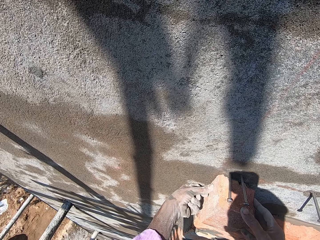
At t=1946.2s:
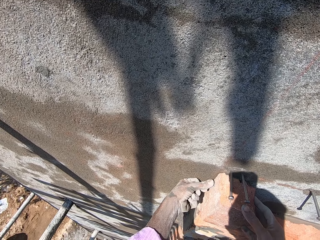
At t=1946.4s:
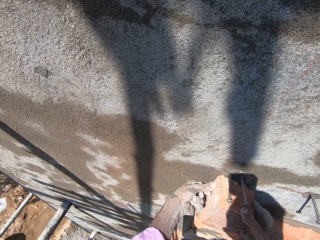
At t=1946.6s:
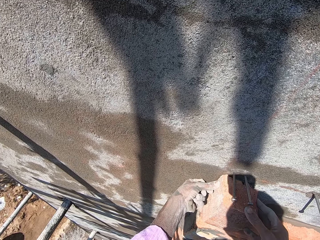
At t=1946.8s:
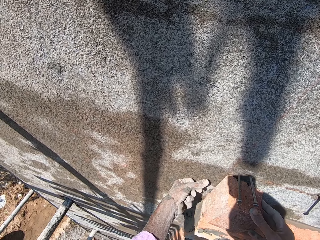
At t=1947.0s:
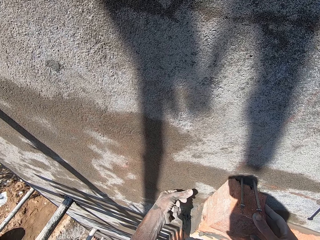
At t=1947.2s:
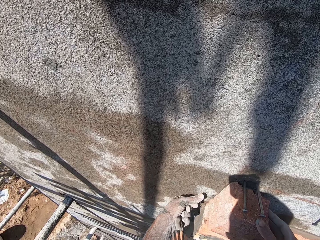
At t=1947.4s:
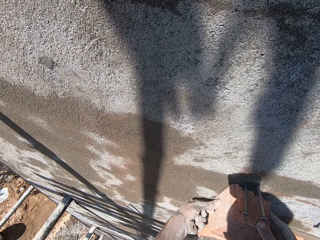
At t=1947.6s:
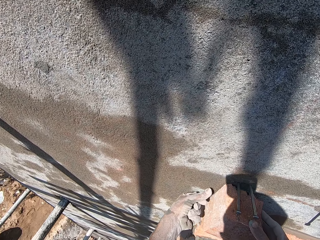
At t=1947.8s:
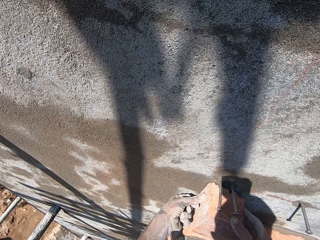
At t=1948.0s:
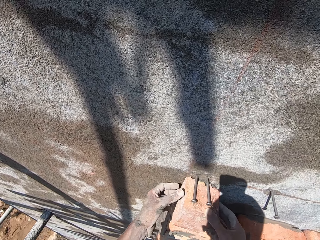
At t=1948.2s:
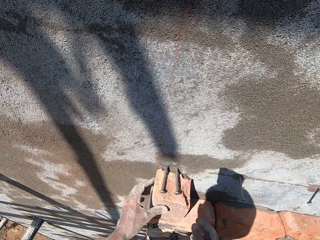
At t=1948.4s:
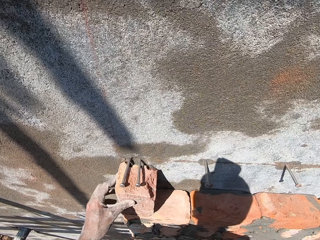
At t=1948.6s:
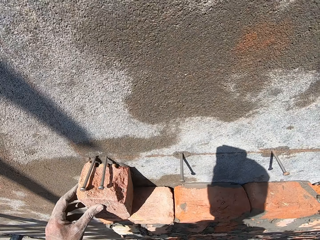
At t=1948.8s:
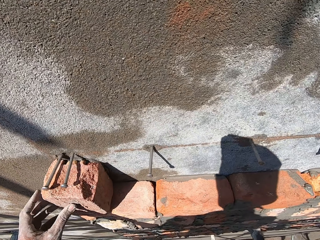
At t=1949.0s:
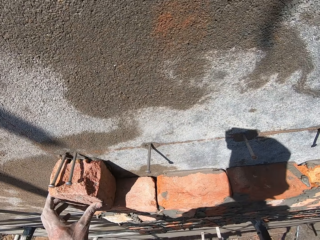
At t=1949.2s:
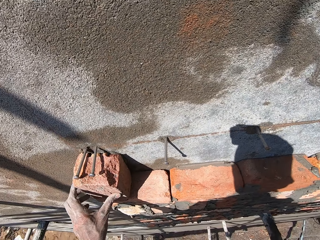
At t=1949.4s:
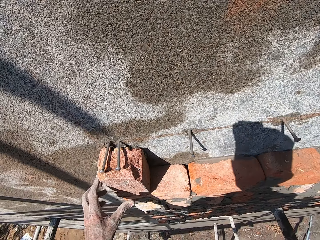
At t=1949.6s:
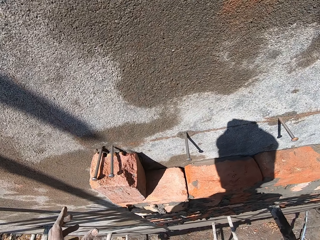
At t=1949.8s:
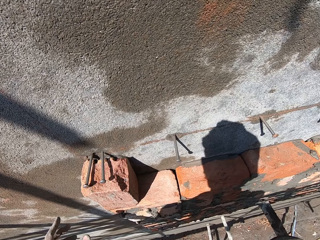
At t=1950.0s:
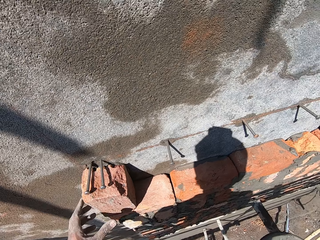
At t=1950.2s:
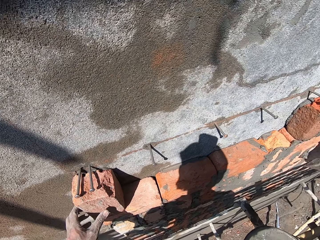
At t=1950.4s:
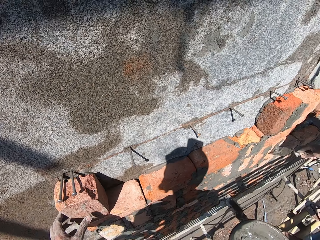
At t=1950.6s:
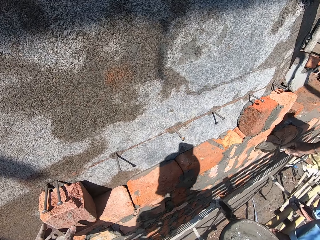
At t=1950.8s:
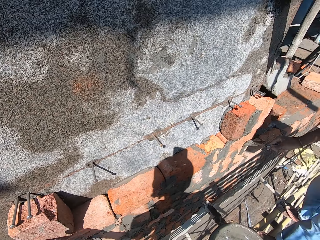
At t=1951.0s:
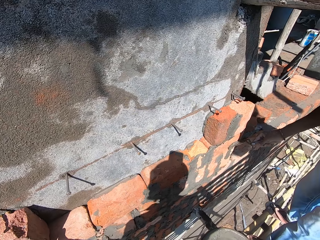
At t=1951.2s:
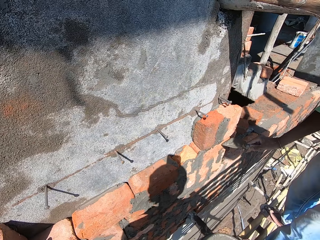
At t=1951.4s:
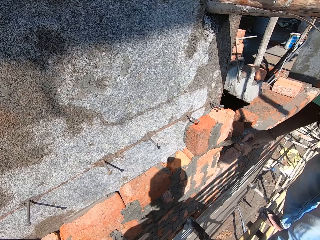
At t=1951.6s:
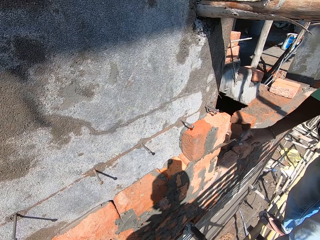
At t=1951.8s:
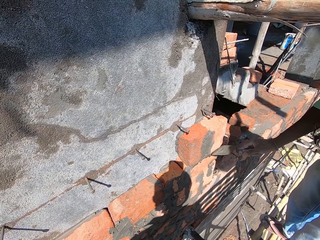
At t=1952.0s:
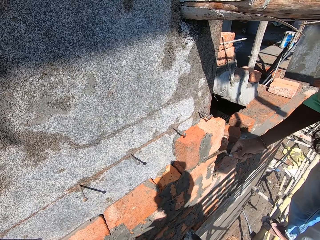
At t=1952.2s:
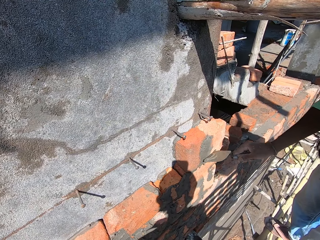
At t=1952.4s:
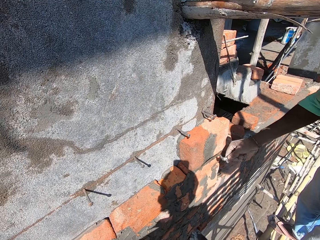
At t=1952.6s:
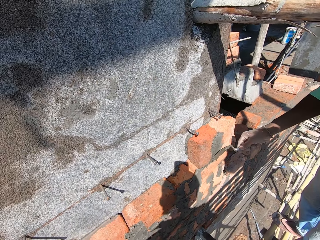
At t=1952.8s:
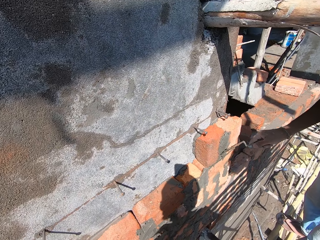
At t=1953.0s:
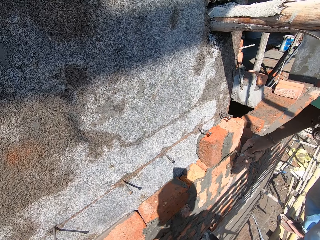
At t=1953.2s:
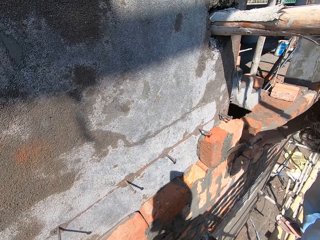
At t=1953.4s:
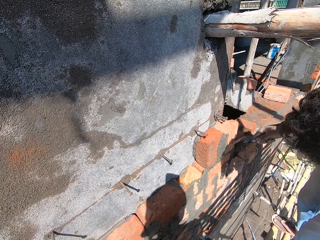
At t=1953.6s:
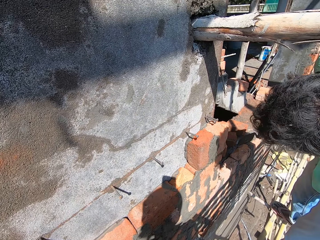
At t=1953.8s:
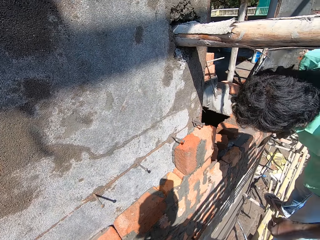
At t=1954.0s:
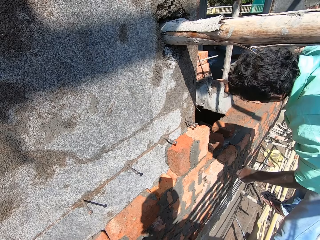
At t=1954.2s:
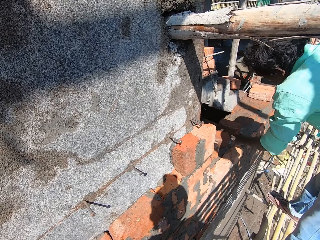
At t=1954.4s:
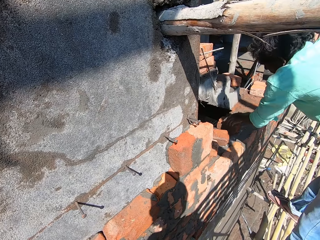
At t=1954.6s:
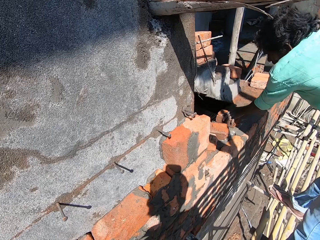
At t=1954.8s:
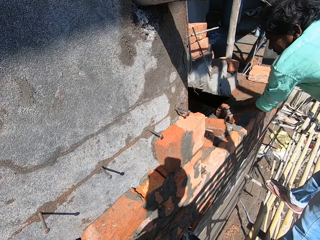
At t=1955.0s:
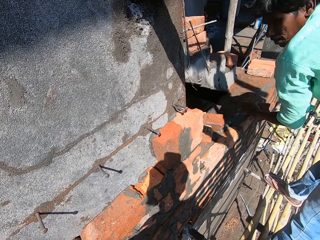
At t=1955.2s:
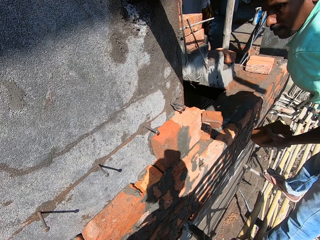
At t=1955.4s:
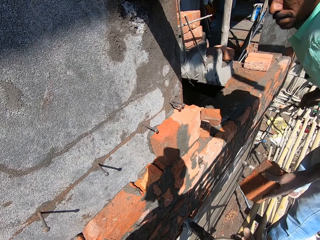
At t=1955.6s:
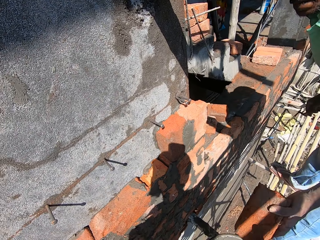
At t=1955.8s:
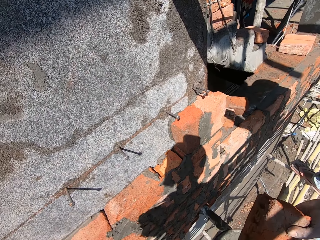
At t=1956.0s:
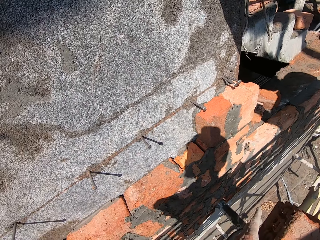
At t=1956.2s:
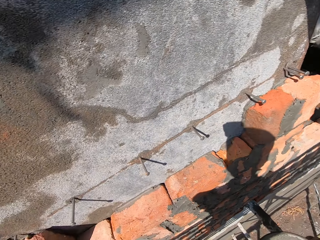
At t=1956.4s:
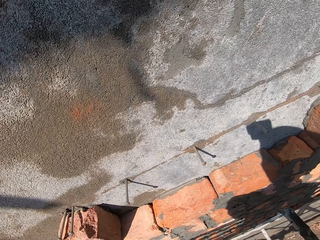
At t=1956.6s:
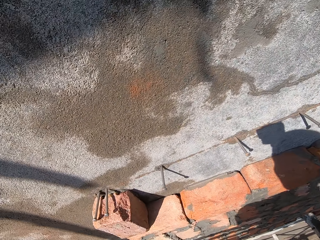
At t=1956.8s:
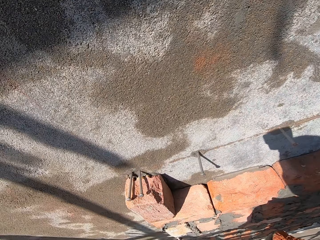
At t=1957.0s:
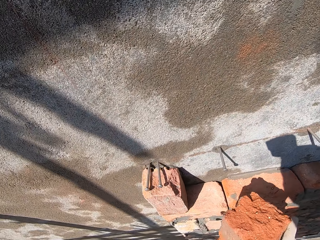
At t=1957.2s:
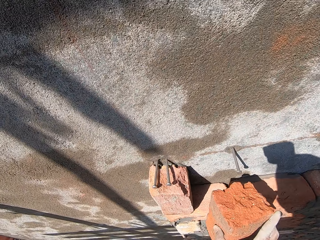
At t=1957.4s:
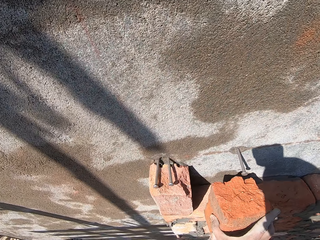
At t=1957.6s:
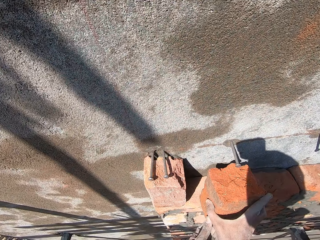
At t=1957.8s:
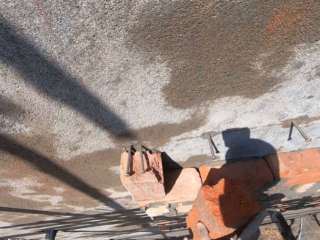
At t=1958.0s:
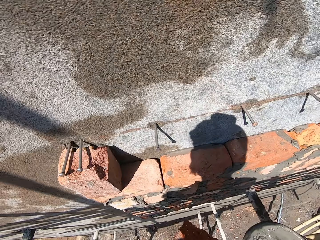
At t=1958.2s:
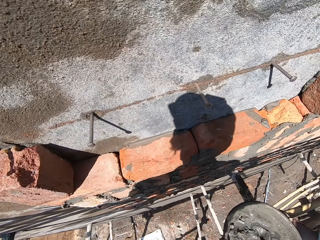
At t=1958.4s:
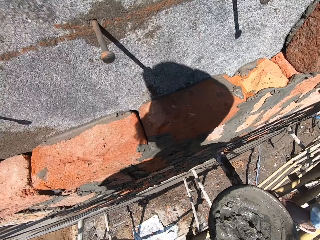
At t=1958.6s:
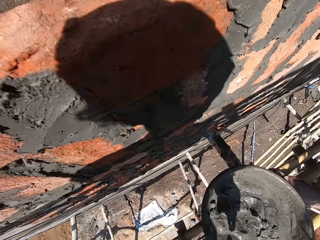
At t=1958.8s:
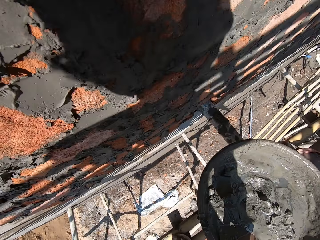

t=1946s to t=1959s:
The camera wearer looks at the brick. A man places mortar on a brick on the wall with a hand trowel in his right hand. The camera wearer interacts with the man. The man picks a brick from the floor with his left hand. The man passes the brick to the camera wearer with his left hand. The camera wearer takes the brick from the man. They move the brick to the wall and hold the brick with both hands.

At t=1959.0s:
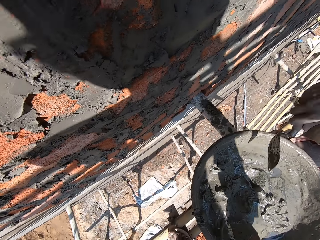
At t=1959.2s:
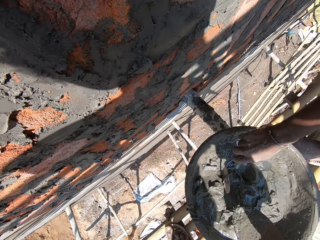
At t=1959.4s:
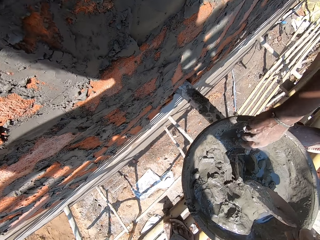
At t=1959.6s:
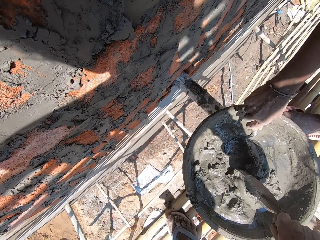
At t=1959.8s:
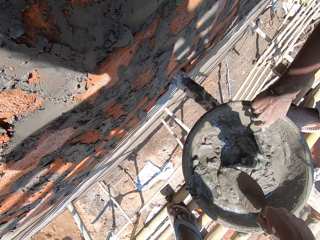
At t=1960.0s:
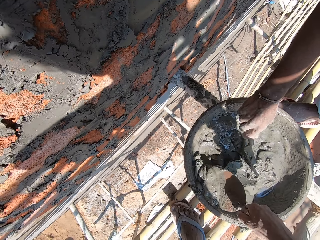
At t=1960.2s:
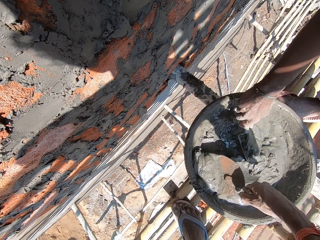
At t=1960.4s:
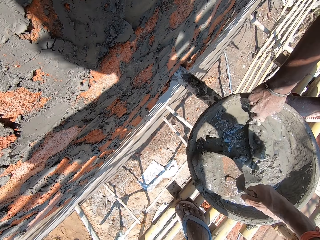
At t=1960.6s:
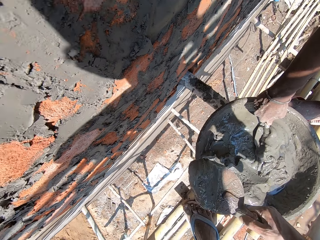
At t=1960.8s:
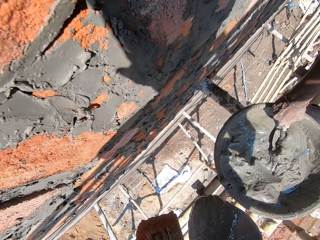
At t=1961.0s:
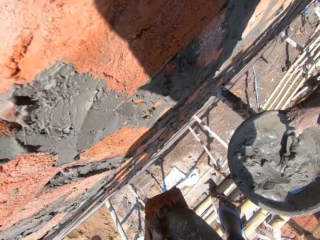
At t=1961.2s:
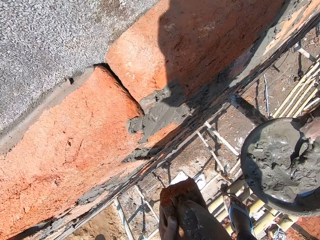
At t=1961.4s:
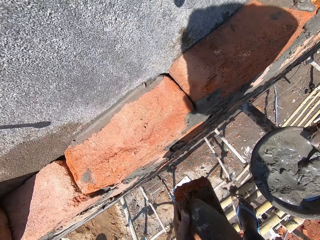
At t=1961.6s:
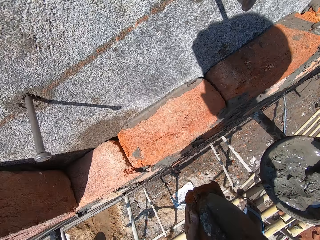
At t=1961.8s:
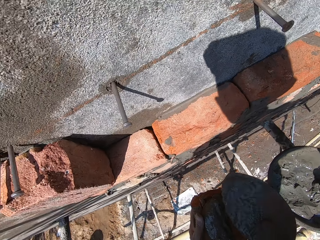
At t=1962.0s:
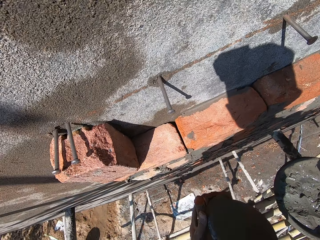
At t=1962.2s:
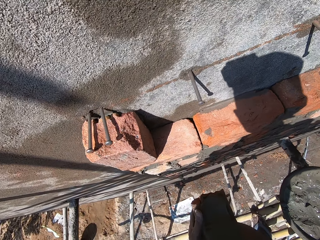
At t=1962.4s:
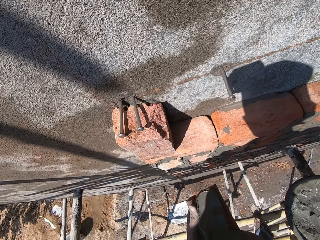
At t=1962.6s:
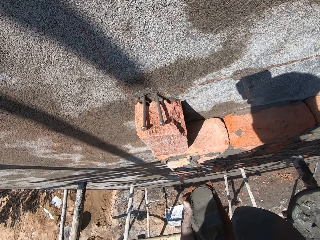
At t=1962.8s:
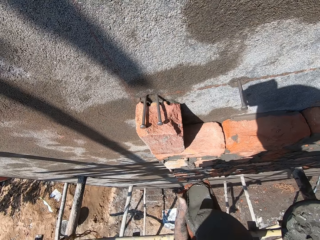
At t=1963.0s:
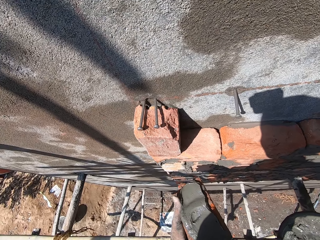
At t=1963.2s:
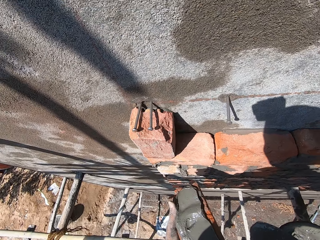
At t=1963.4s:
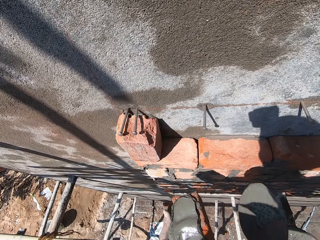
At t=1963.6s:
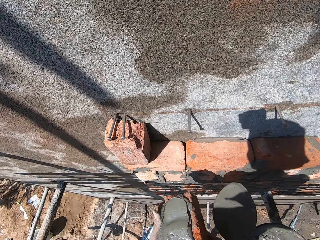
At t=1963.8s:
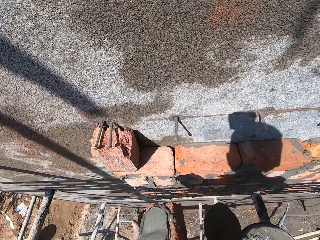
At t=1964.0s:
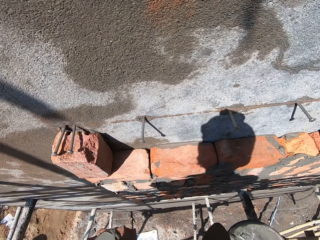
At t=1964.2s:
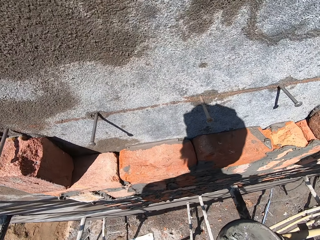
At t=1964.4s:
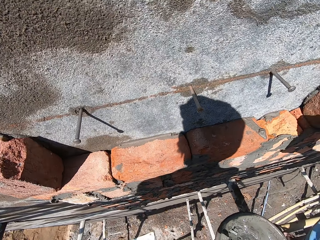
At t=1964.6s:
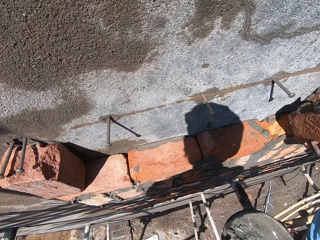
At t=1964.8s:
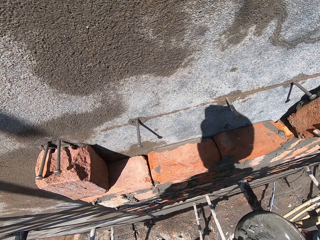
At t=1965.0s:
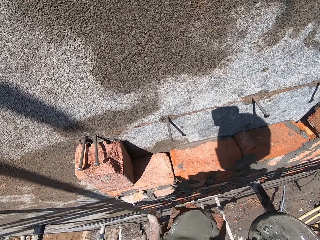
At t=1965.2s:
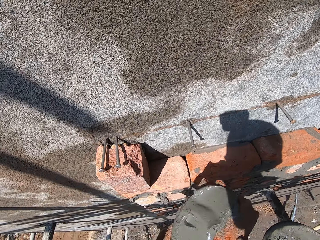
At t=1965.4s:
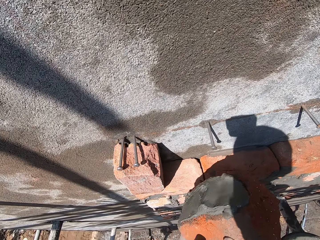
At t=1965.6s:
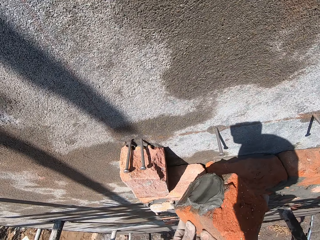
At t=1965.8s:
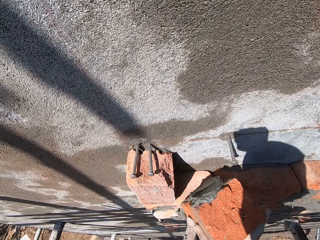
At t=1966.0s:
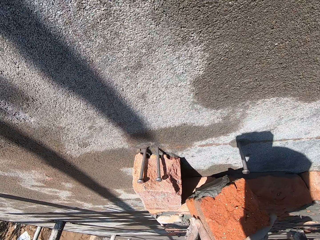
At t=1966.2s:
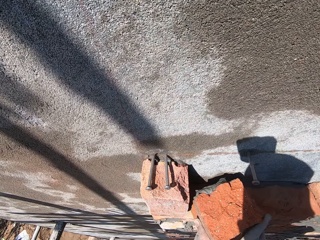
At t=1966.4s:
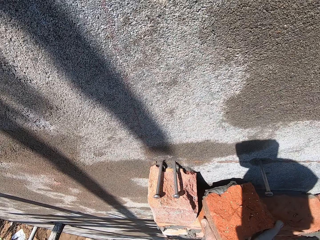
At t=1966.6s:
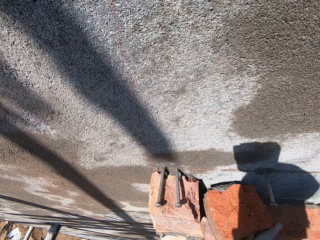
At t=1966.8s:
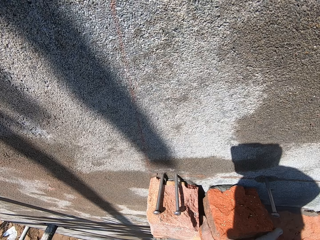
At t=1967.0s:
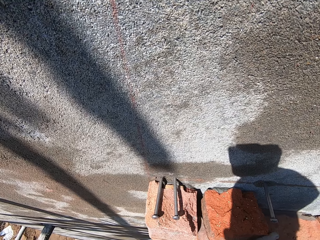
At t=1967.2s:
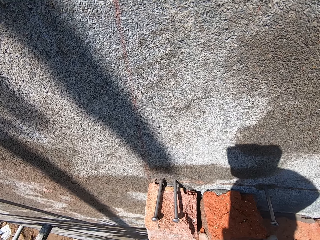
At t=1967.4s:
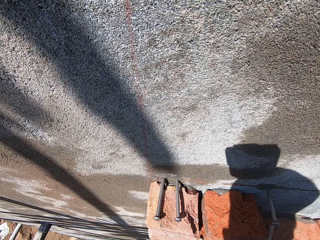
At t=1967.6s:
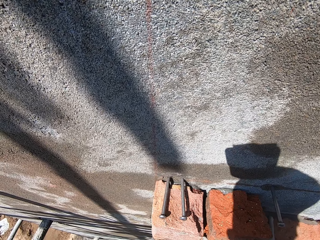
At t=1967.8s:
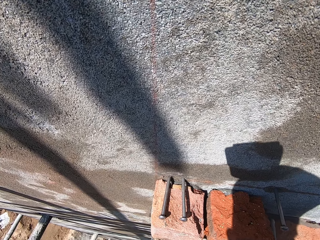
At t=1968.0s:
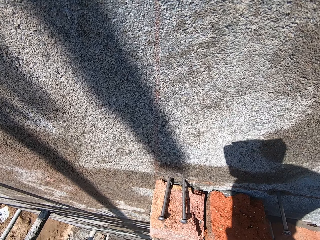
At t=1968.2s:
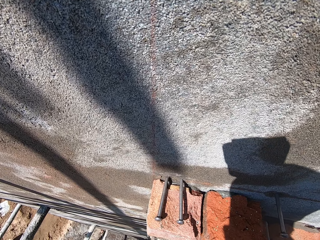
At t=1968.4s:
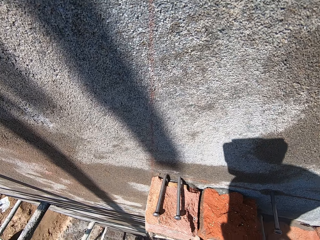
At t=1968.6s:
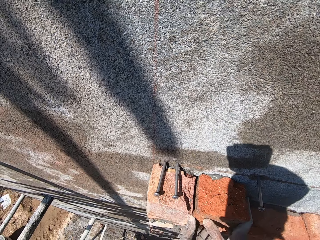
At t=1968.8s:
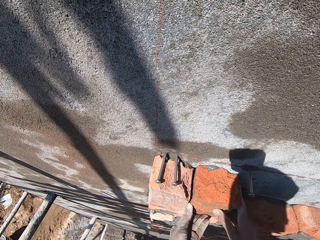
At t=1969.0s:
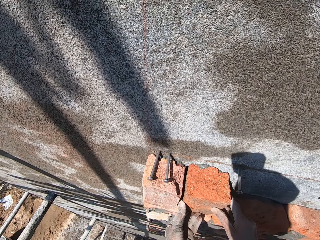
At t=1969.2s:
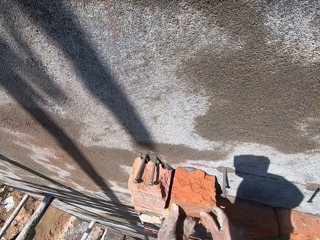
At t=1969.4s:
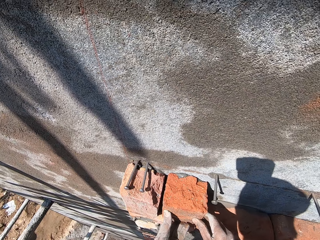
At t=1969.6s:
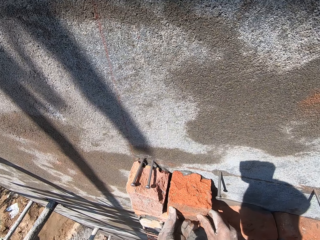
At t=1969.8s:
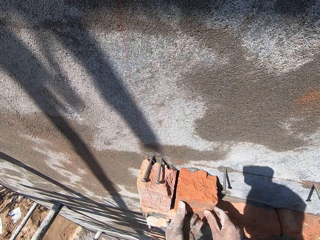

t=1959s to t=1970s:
The camera wearer picks the hand trowel in the cement pan with his right hand. A man picks mortar from the cement pan with the hand trowel in his right hand. The camera wearer picks mortar from the cement pan with the hand trowel in his right hand. He places the mortar on the brick in his left hand with the hand trowel in his right hand. He moves the brick on the hand, drops the hand trowel in the cement pan with his right hand, passes the brick to his right hand from his left hand, and places the brick on the wall with both hands.
